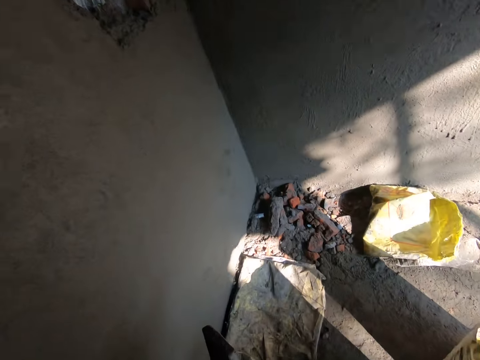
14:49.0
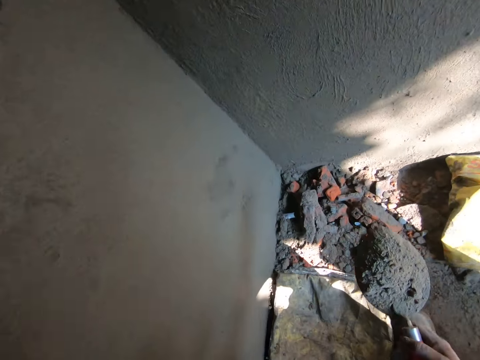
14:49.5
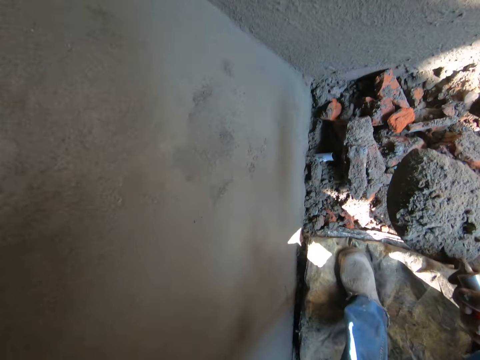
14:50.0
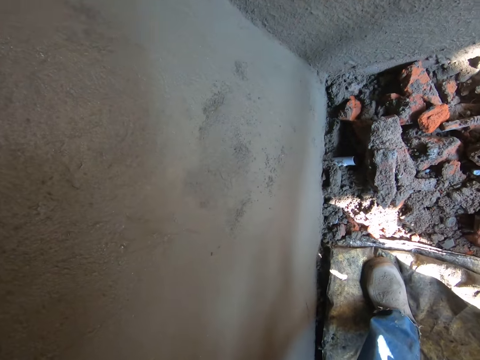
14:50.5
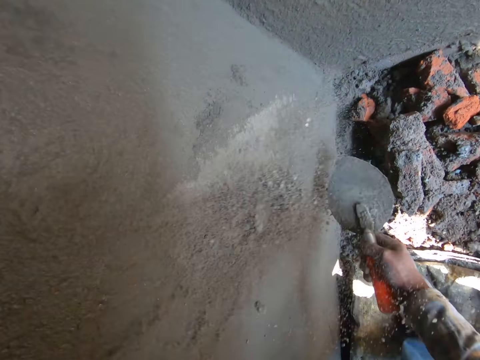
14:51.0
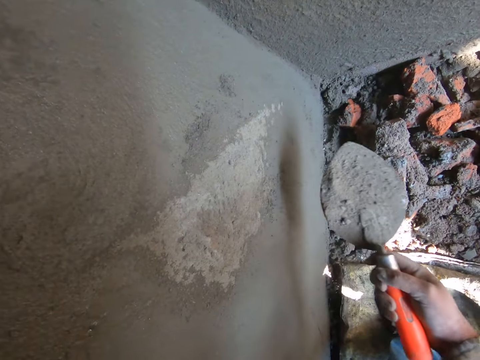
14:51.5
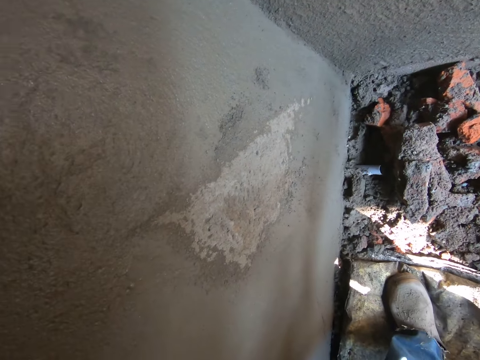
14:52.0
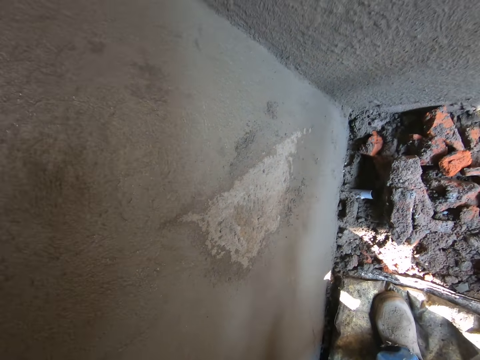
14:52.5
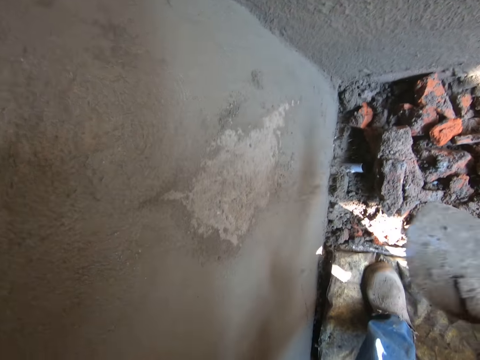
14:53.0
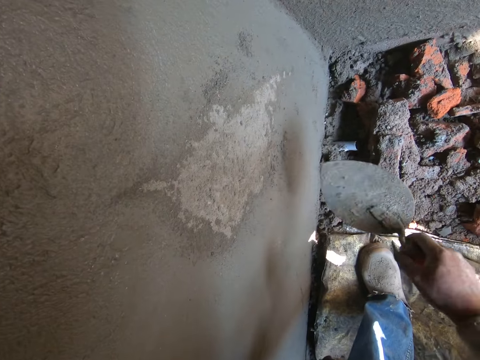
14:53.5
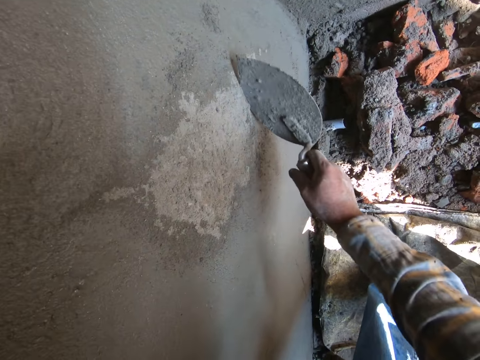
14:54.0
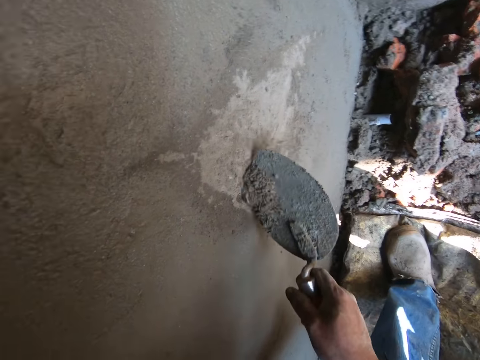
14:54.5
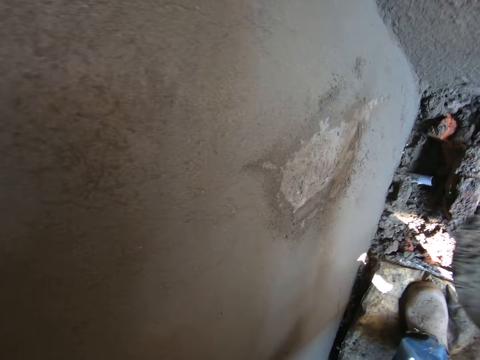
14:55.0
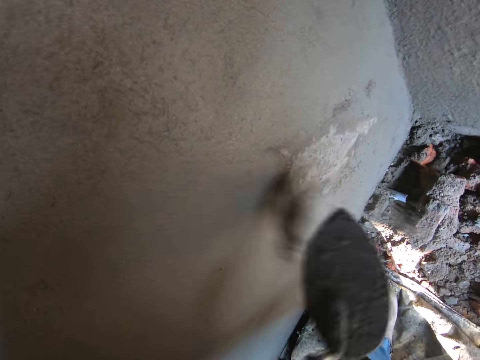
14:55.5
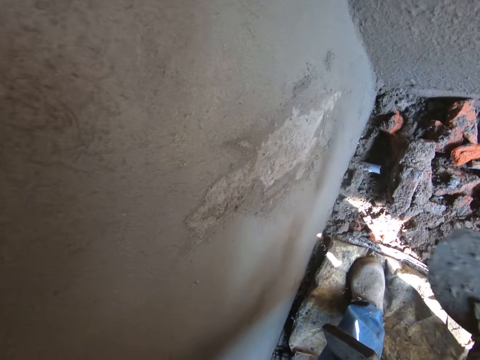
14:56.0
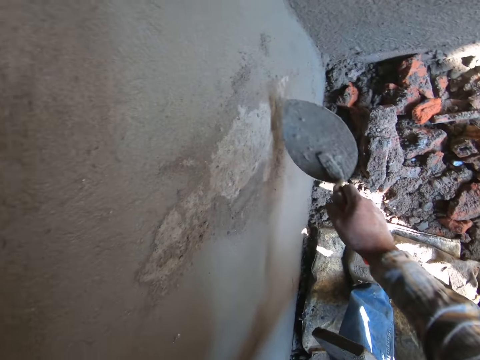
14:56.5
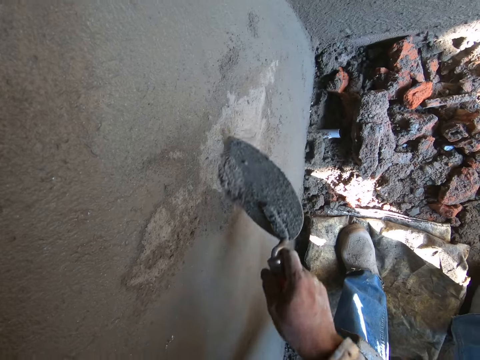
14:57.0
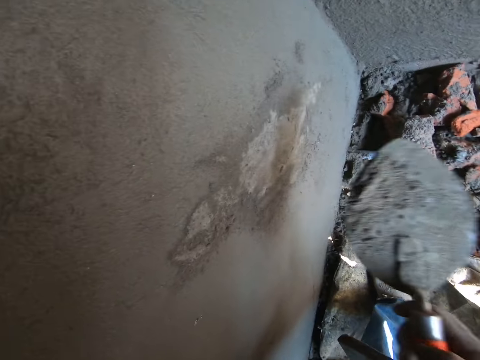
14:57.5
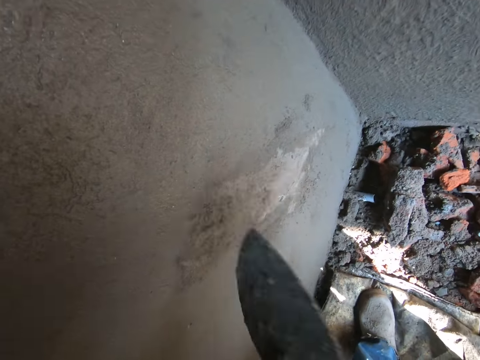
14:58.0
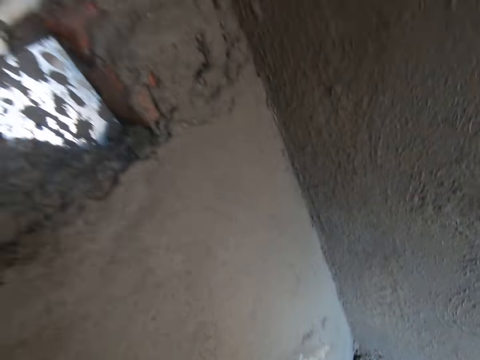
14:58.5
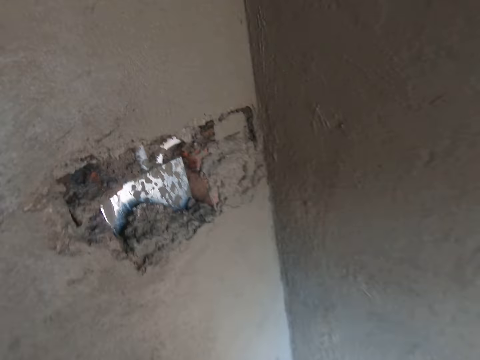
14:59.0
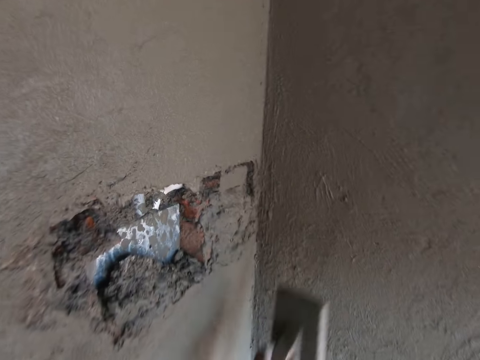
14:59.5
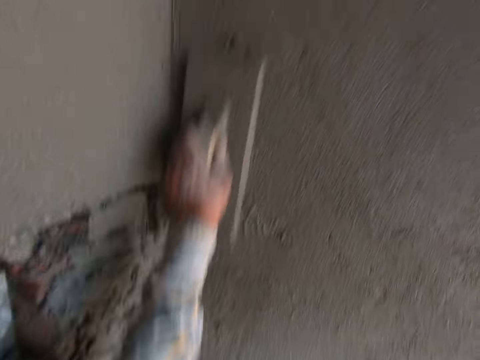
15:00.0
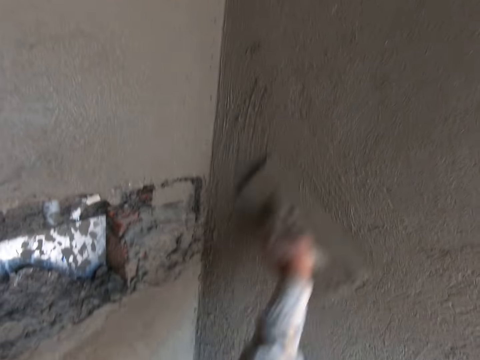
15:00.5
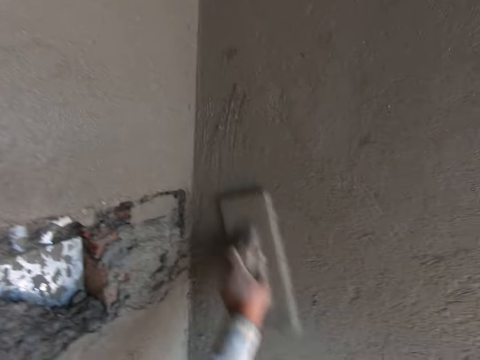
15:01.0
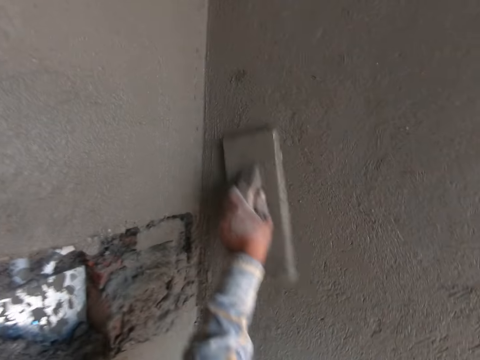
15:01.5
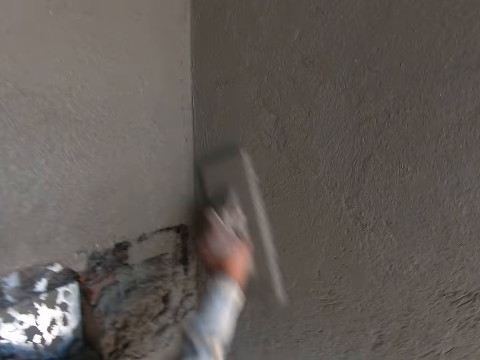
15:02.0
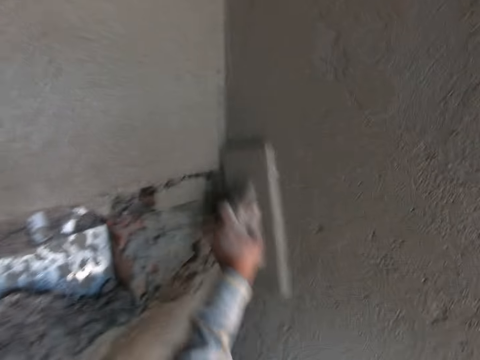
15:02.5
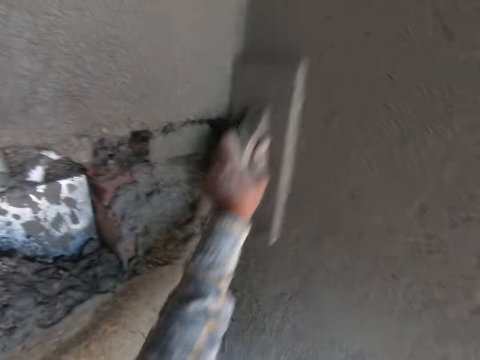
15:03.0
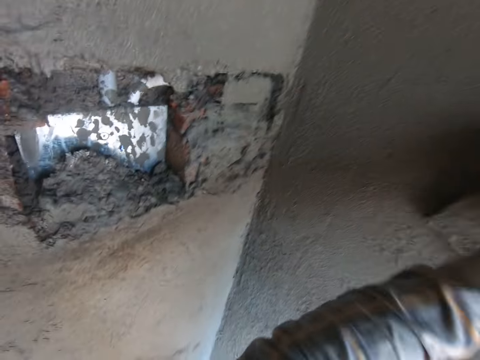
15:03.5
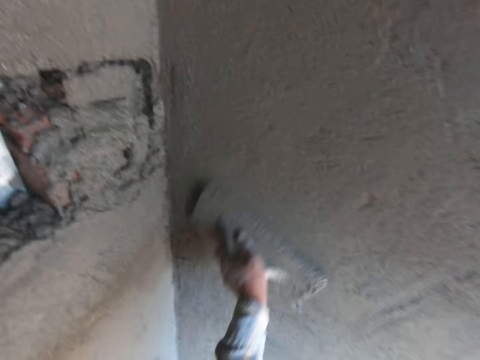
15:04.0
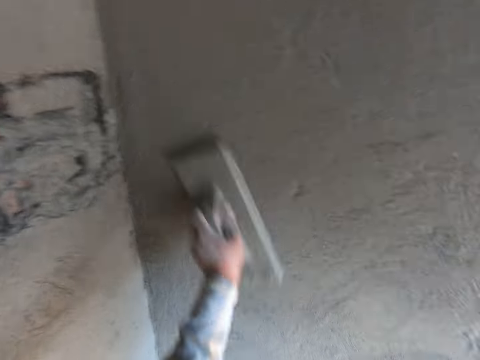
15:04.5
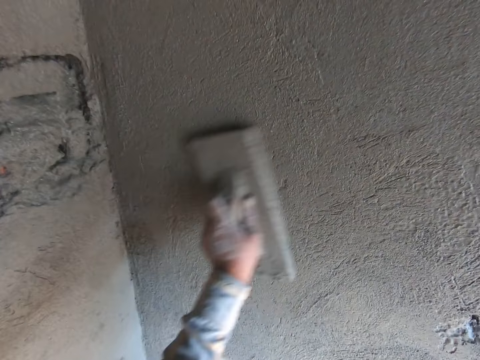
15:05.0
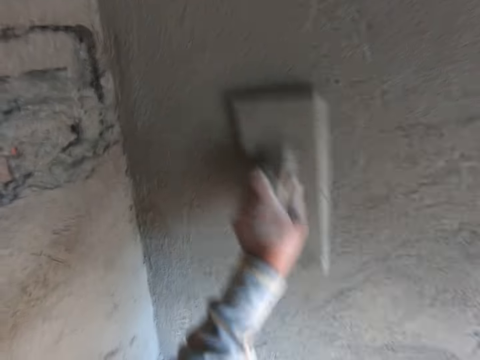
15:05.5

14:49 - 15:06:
The camera wearer moves close to the wall. They throw the sand on the wall. They scrape the sand from the wall. They throw the sand on the wall. They scrape the sand from the wall. They throw the sand on the wall. They smoothen the wall with the plastering trowel.

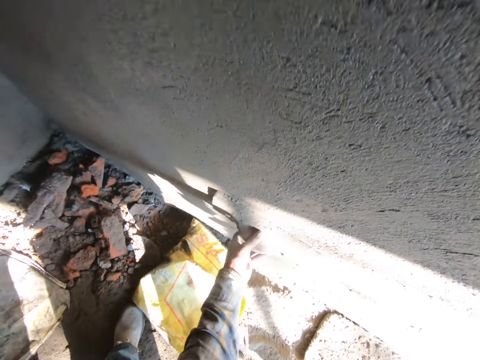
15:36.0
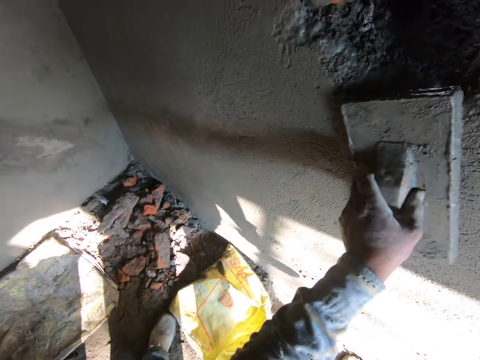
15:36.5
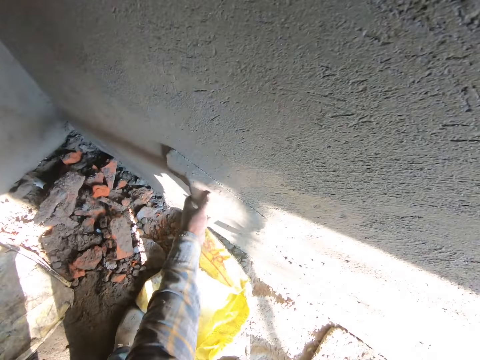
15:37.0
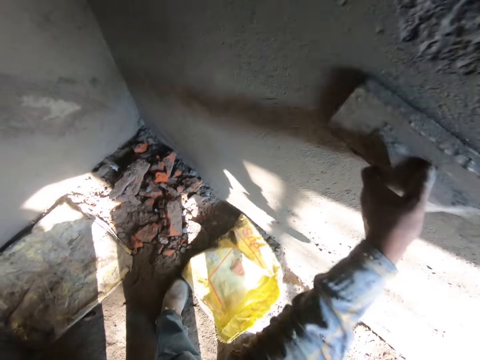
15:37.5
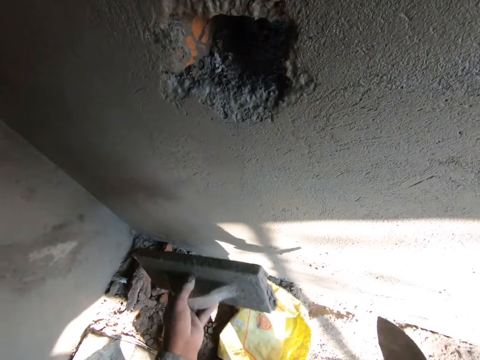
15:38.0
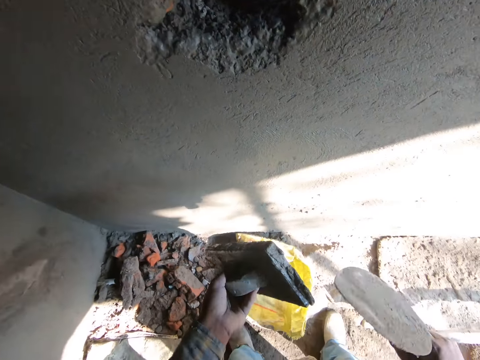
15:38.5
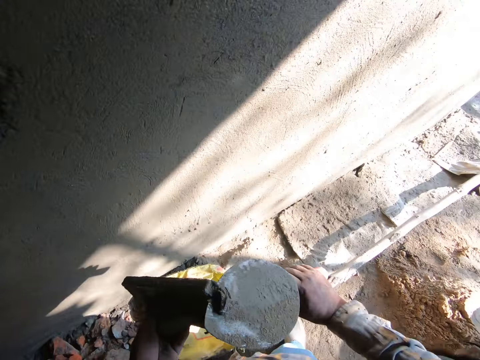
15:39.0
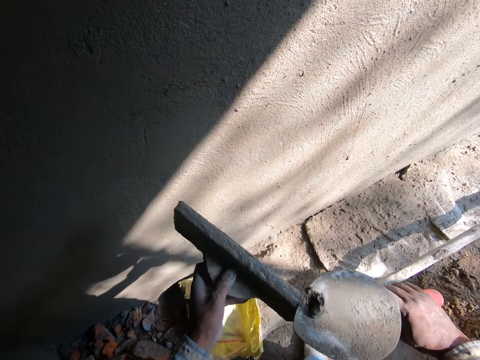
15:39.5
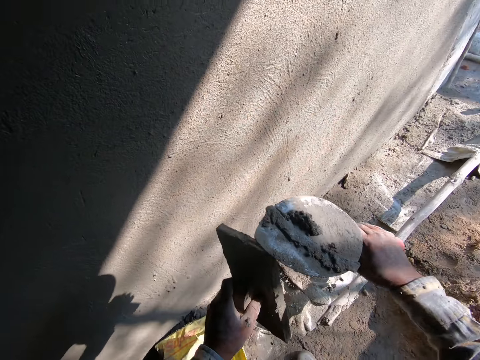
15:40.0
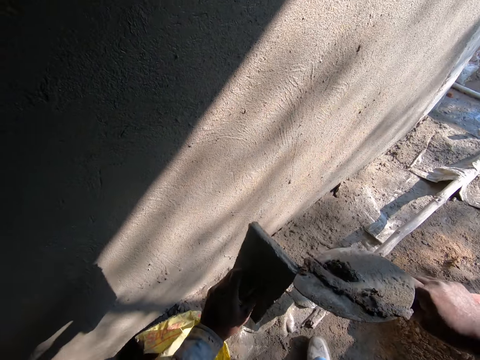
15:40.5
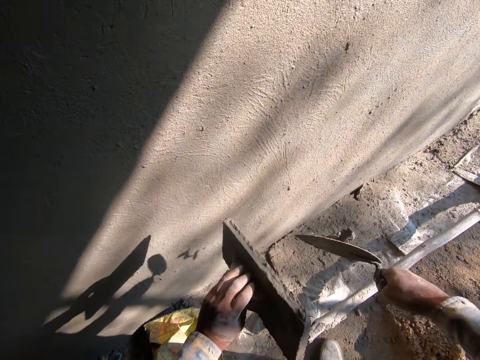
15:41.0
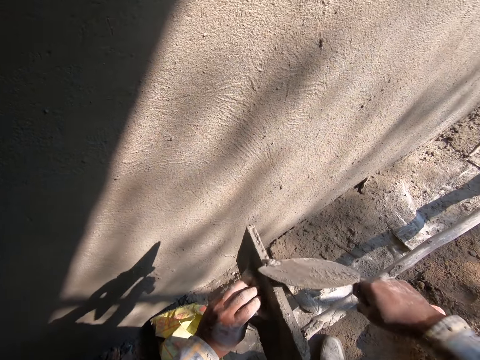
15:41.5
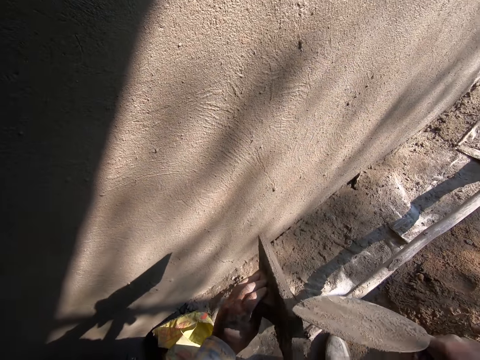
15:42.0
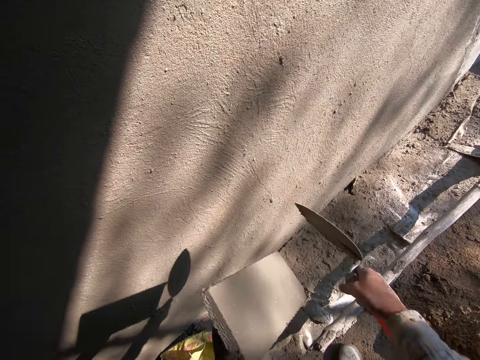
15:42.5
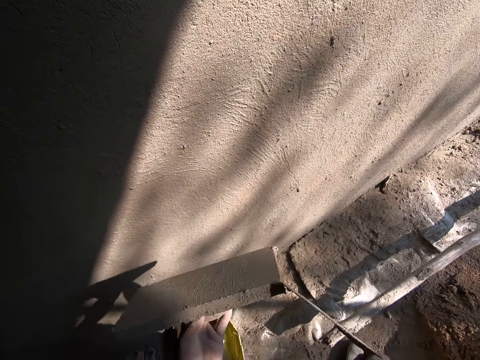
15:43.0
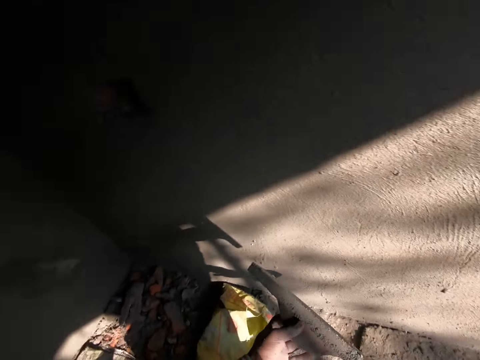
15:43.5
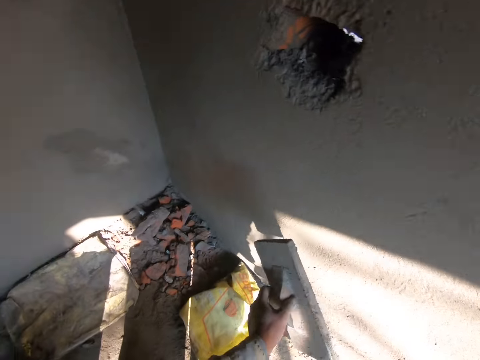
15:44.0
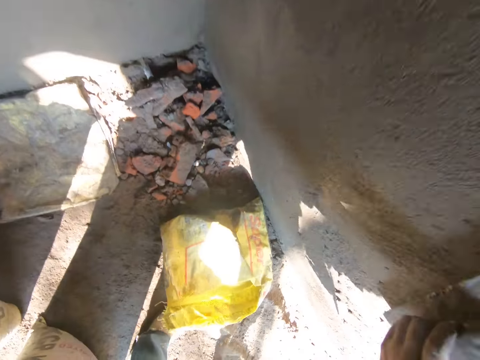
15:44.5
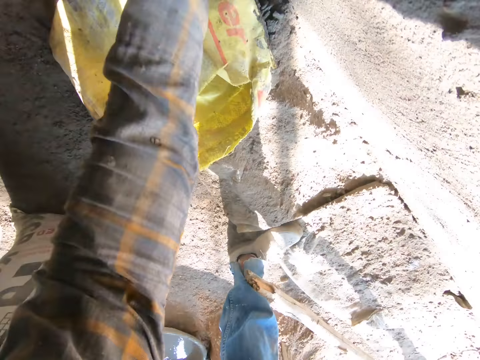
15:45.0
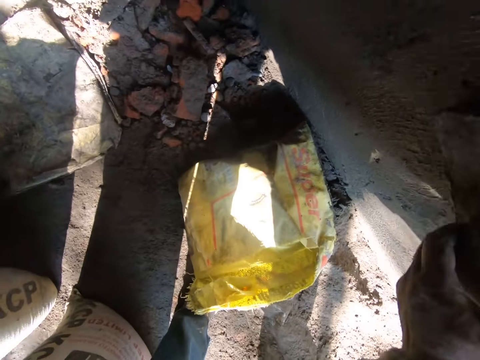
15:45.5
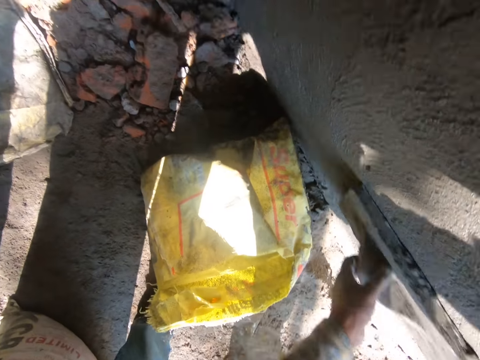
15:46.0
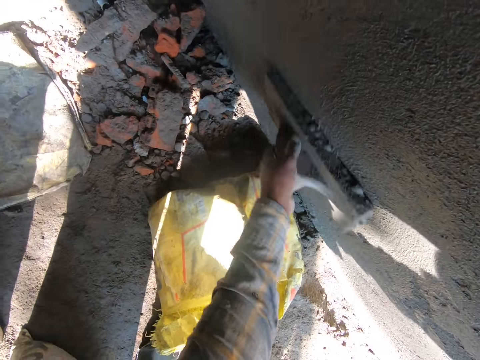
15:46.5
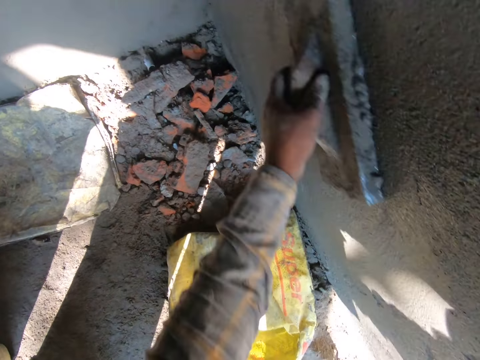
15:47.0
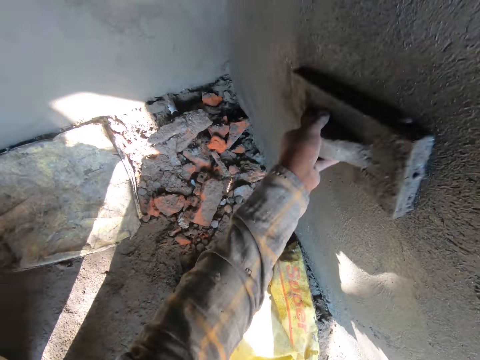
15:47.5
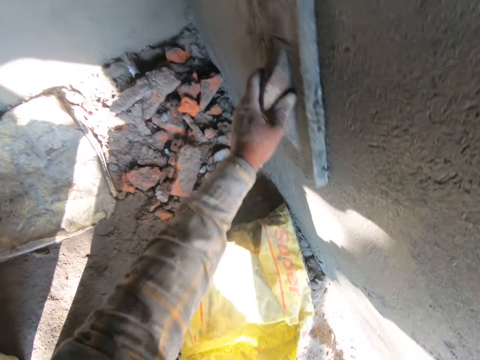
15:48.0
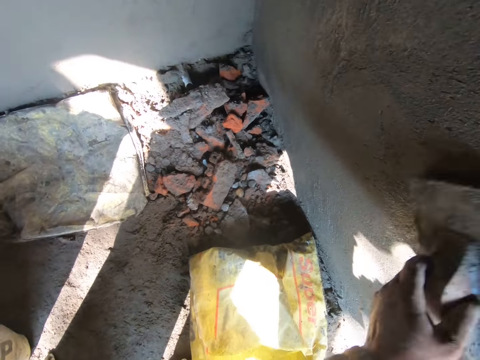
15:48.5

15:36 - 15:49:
The camera wearer pauses. They scrape cement from the plastering trowel with the bricklaying trowel. They throw the cement on the ground. They smoothen the wall with the plastering trowel.
